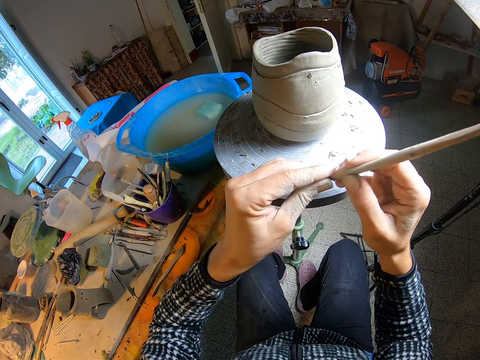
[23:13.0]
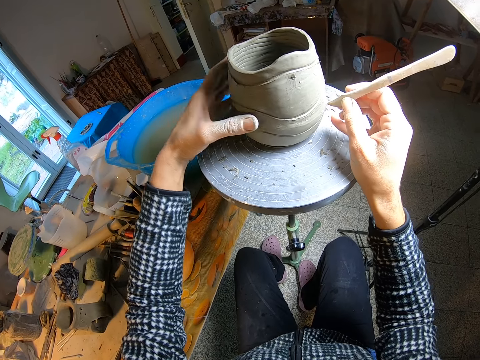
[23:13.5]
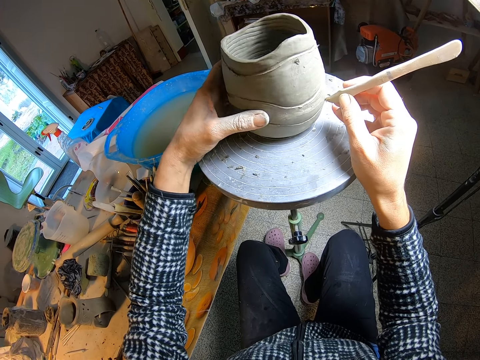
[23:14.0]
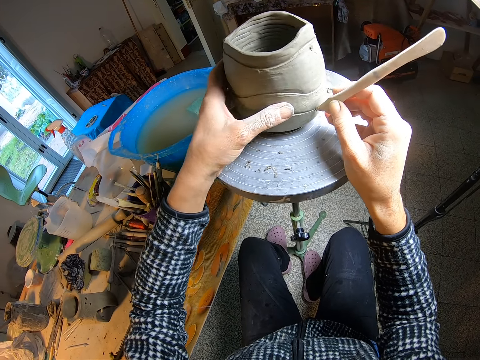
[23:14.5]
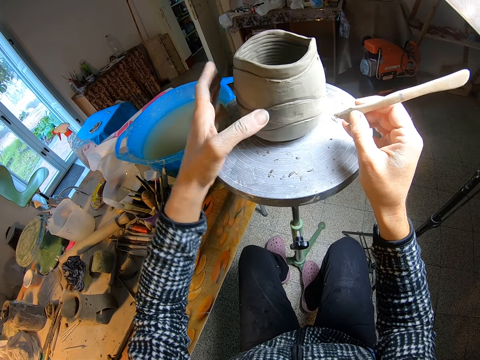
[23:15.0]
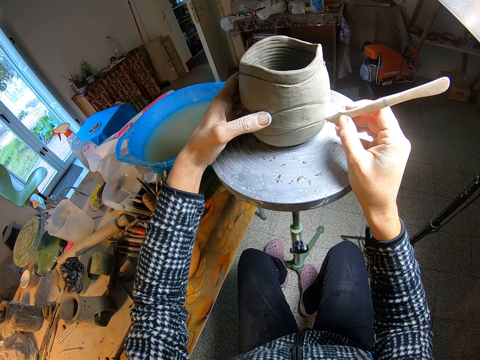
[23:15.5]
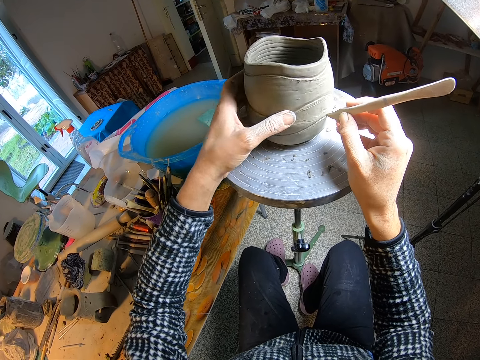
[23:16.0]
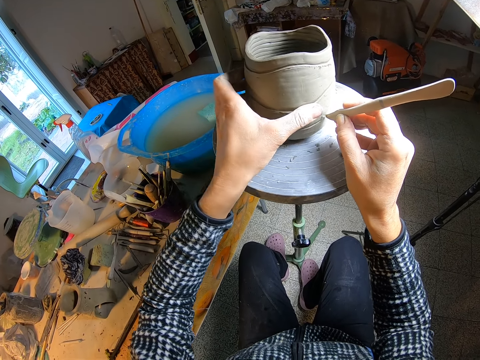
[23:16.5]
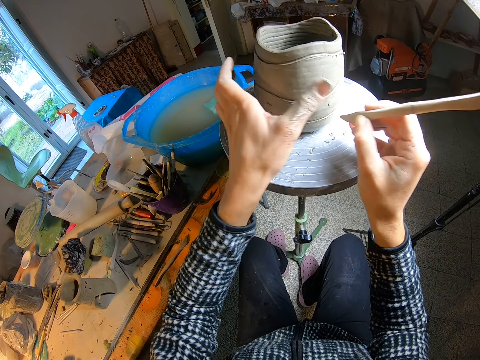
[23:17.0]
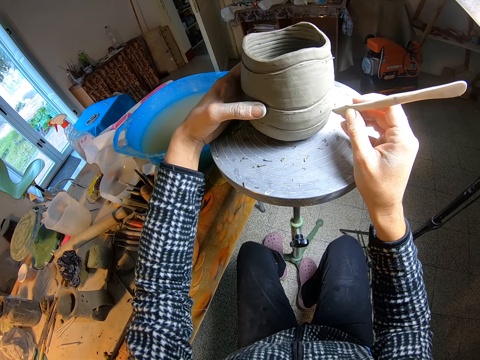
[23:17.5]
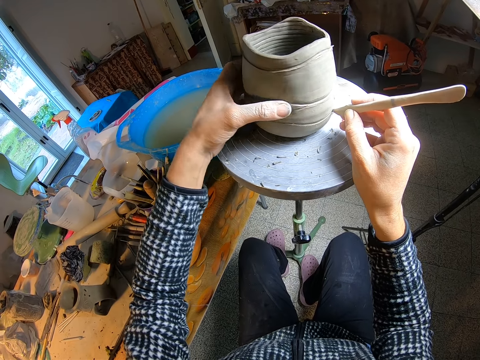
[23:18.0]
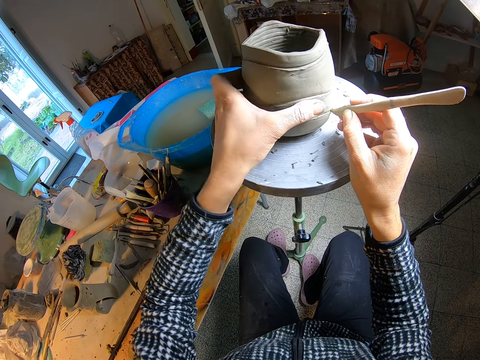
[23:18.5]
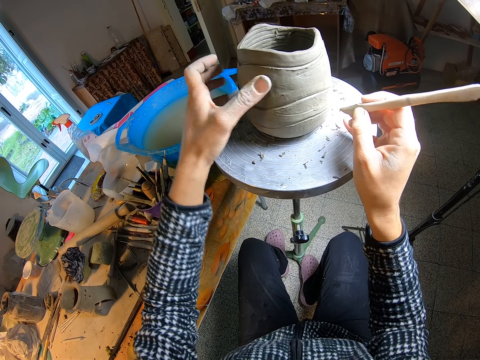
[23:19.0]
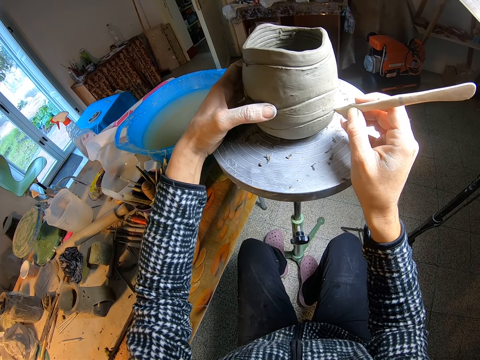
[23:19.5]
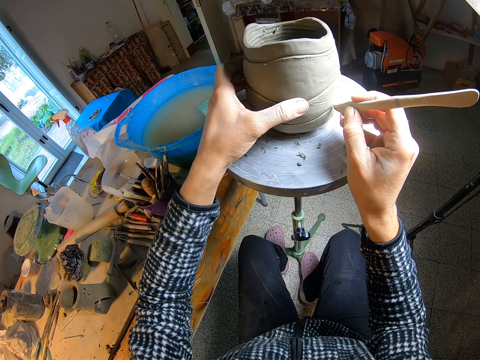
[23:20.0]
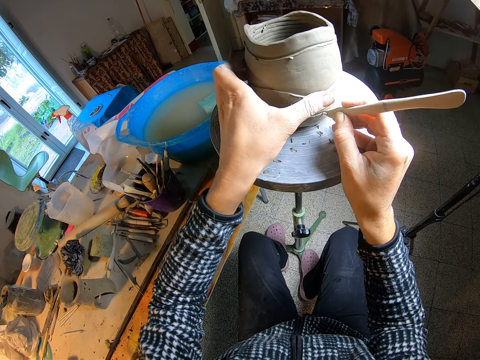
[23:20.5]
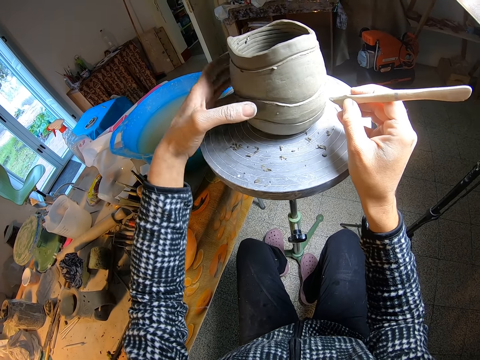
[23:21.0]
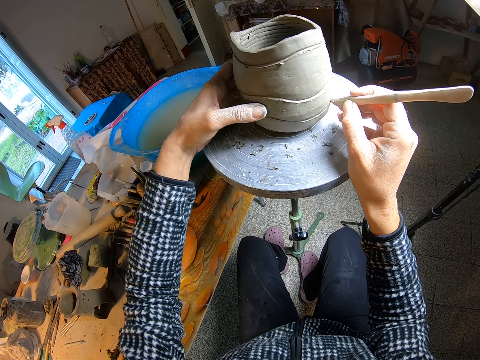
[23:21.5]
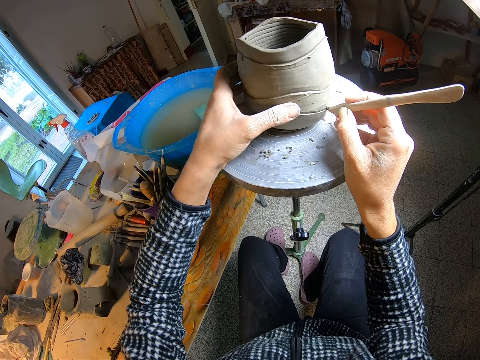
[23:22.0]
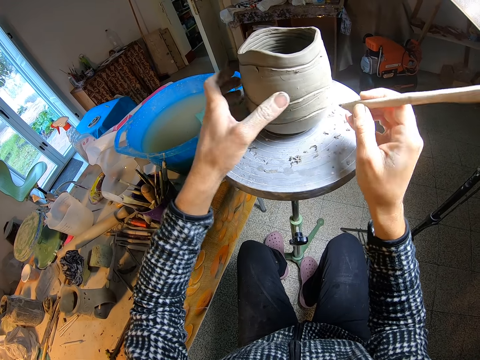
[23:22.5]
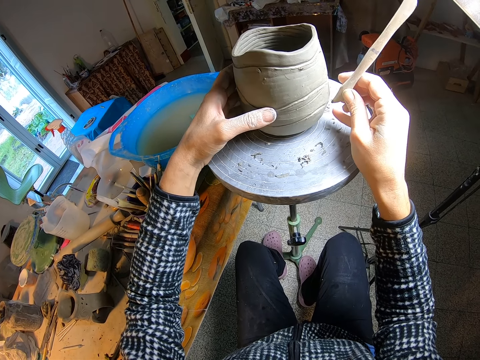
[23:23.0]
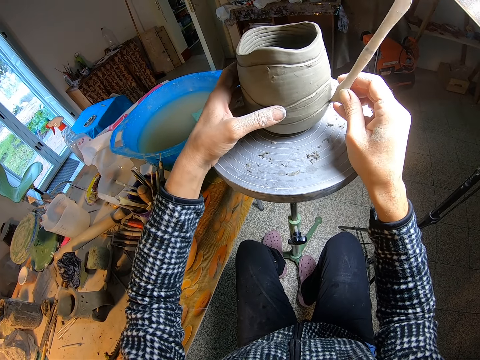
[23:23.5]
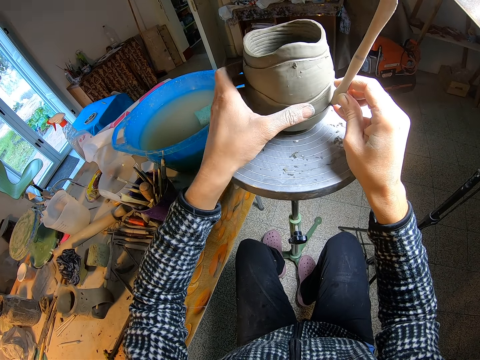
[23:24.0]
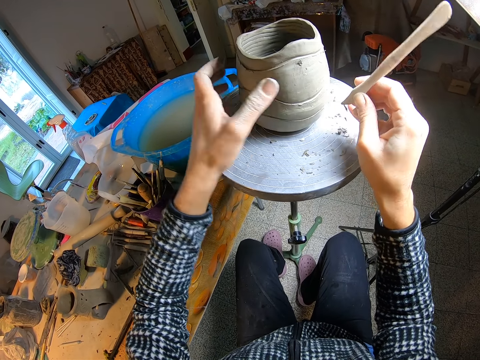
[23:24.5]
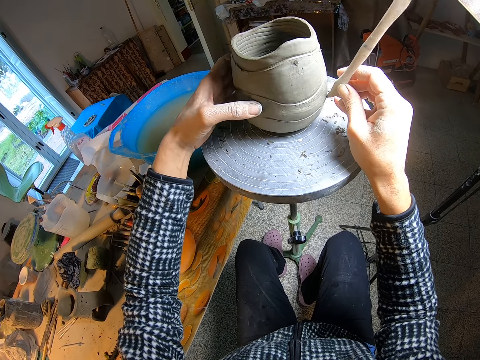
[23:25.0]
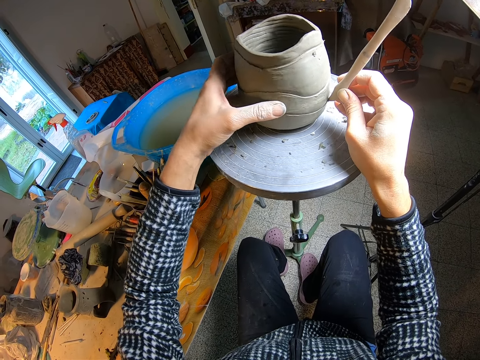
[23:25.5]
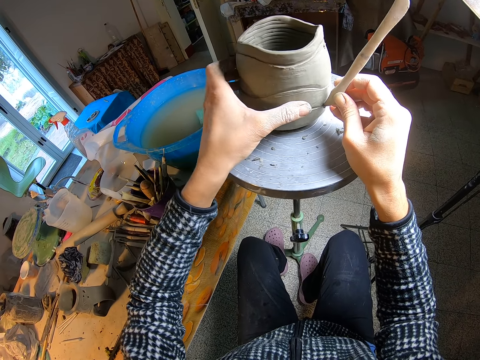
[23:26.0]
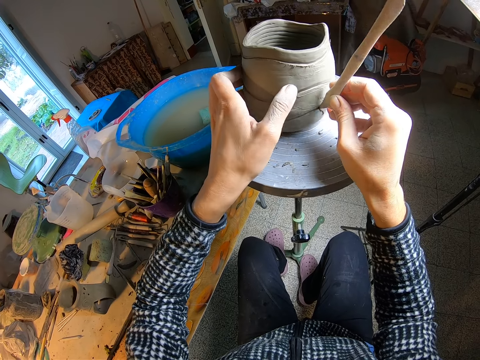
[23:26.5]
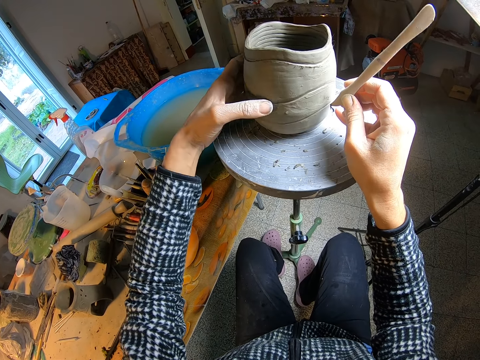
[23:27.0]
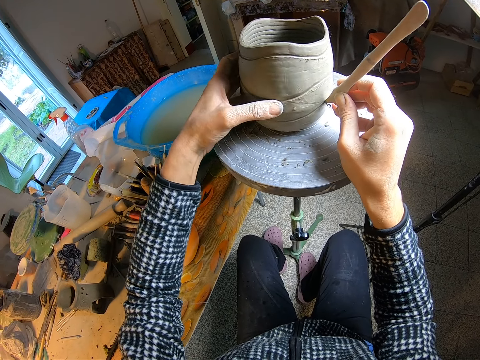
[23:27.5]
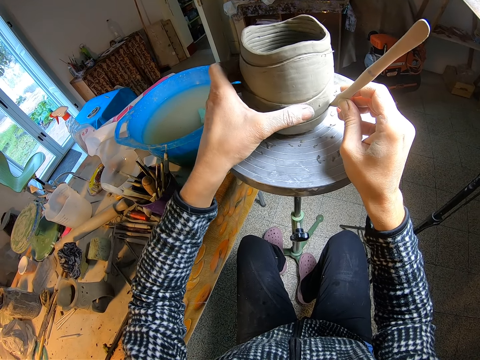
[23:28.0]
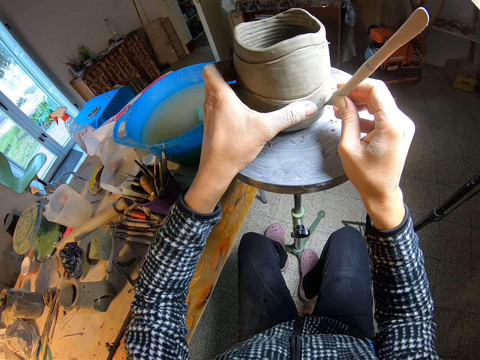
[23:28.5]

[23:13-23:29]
The camera wearer cleans the carving tool in her right hand with her left hand. She turns the vase on the pottery wheel with her left hand and etches the vase with the carving tool in her right hand. She models the pottery with a wooden modeling tool. She models the pottery with the wooden modeling tool again. She turns the clay vase with a hand. She models the clay vase with the wooden modeling tool. She models the clay vase with the wooden modeling tool again. She turns the clay vase with a hand. She models the clay vase with the wooden modeling tool.

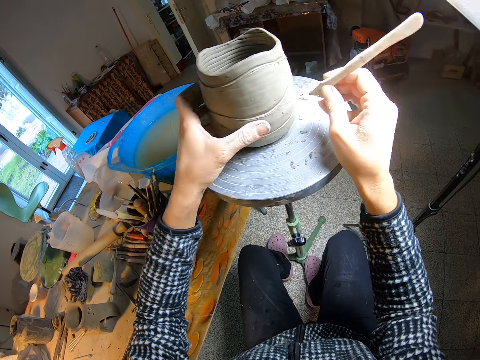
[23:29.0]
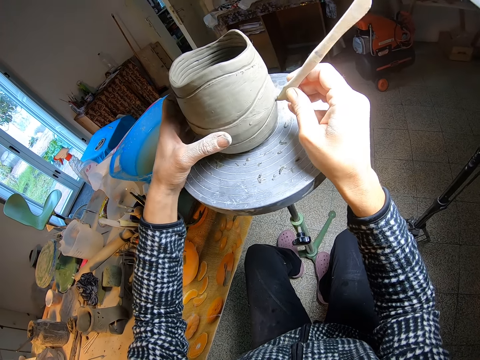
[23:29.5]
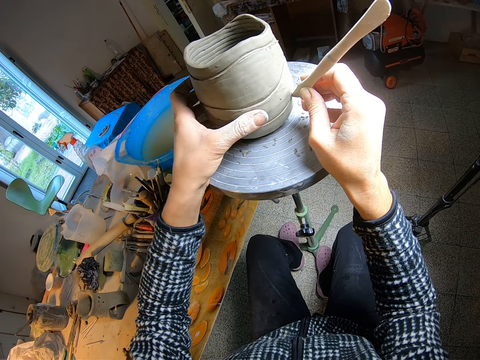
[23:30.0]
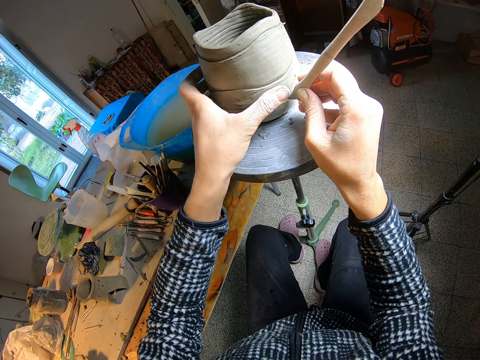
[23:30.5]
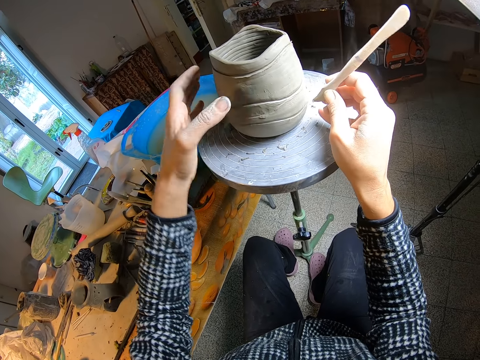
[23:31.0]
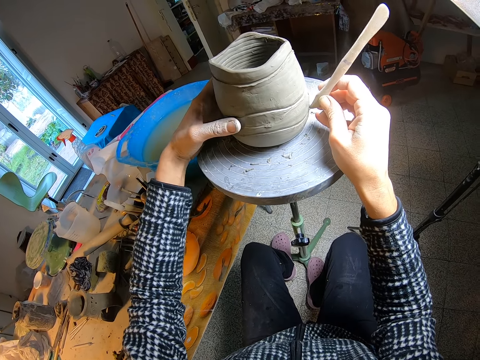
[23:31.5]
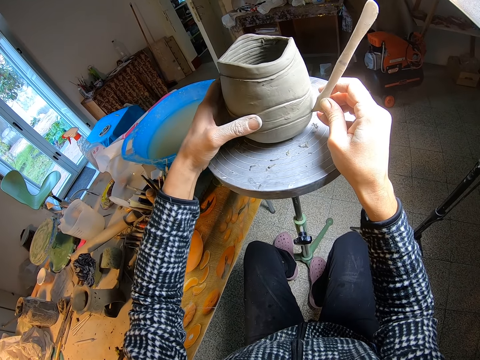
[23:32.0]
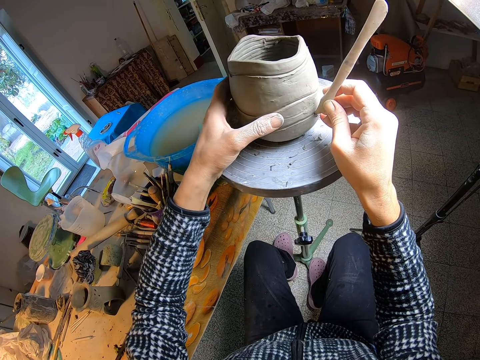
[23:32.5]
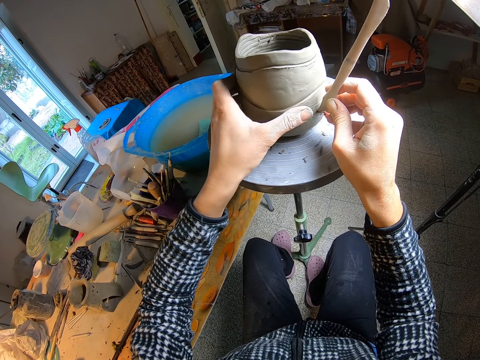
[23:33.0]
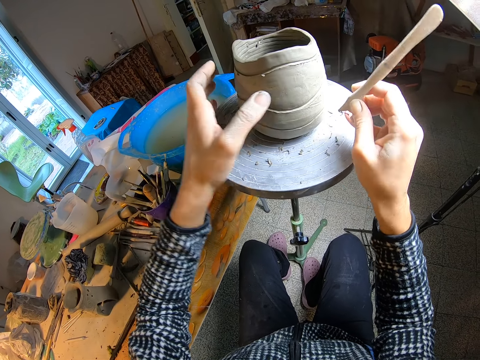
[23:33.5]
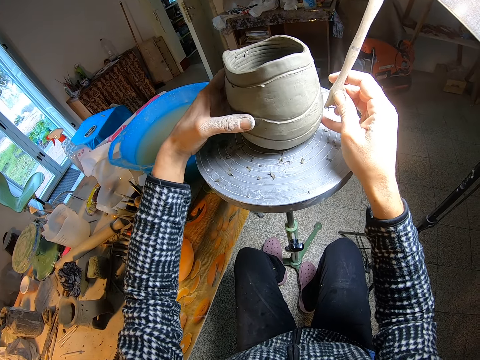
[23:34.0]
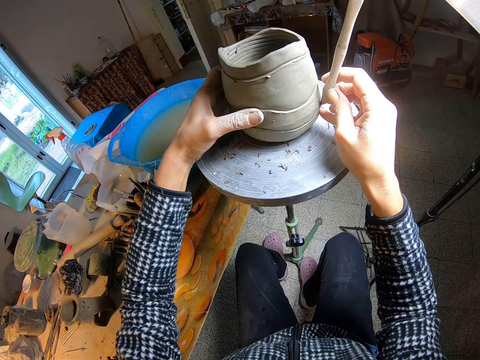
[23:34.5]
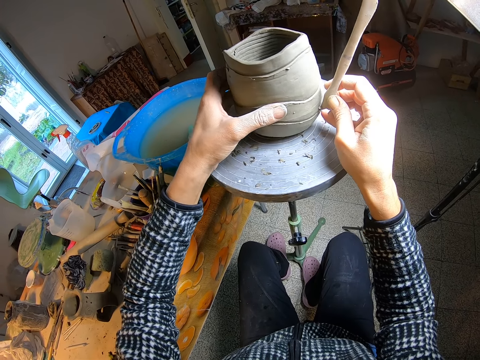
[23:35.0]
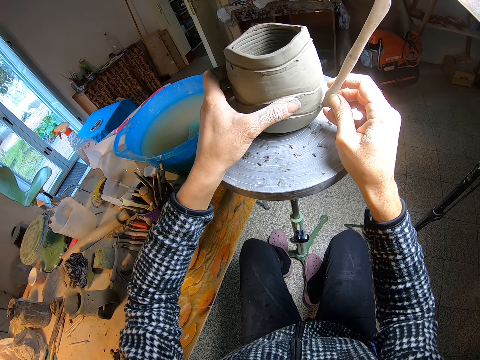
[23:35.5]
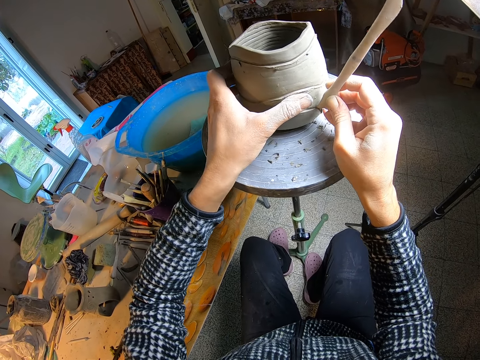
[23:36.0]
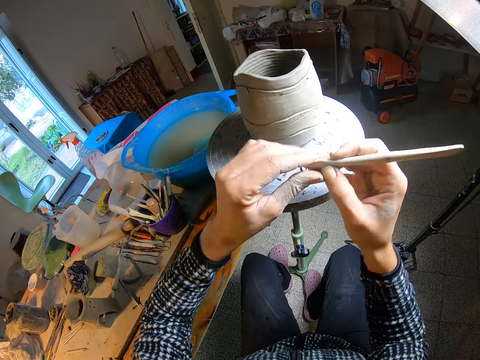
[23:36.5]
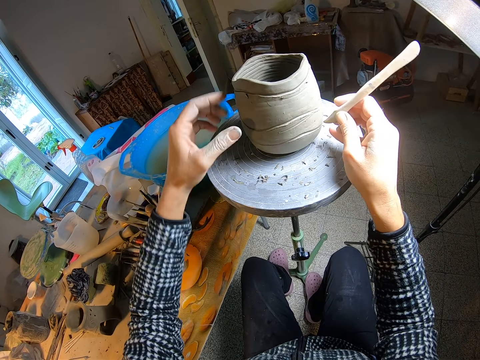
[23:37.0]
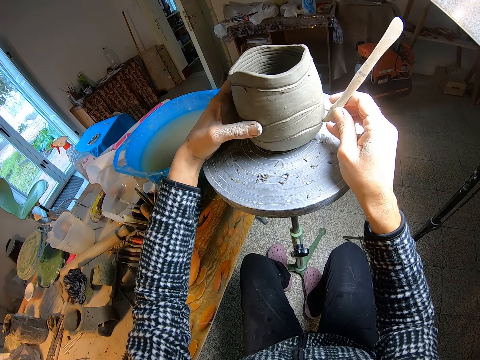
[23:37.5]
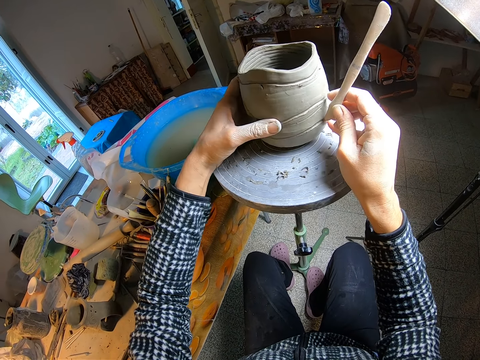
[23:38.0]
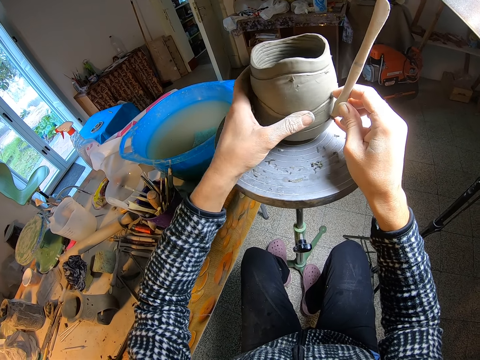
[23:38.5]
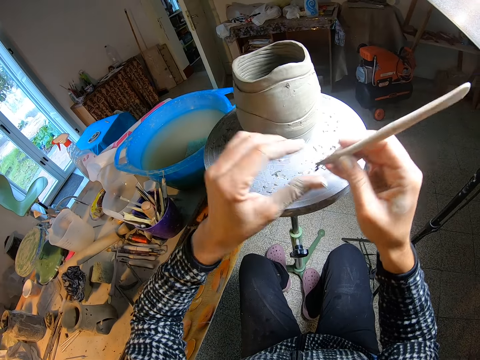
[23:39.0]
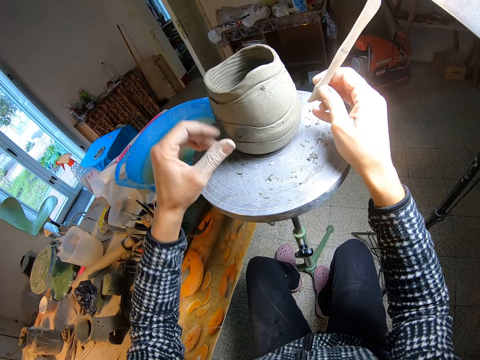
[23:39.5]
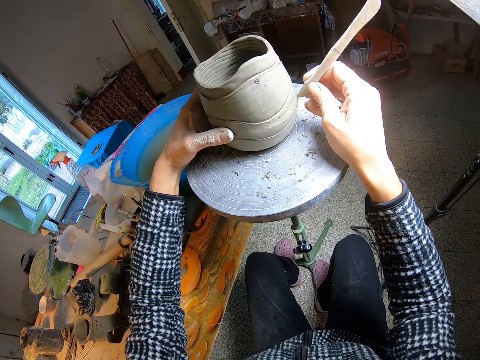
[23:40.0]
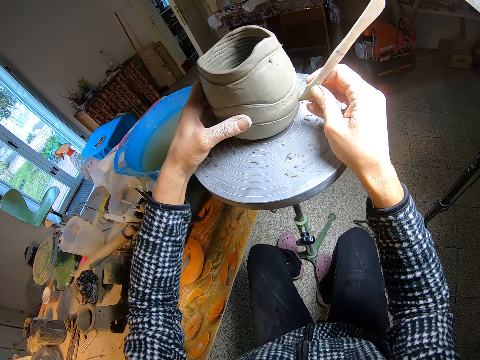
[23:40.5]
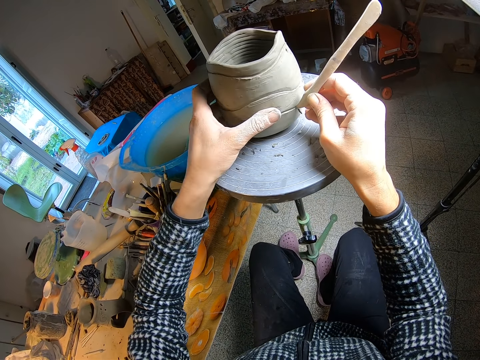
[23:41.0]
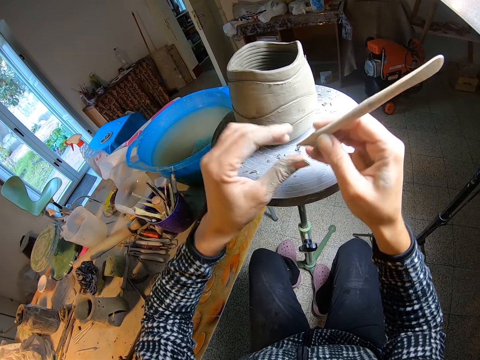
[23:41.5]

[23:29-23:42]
The camera wearer models the clay vase with a wooden modeling tool. She turns the clay vase with a hand. She models the clay vase with the wooden modeling tool. She cleans the carving tool in her right hand with her left hand. She models the clay vase with the wooden modeling tool. She etches the vase with the carving tool in her right hand and turns the vase on the pottery wheel with her left hand. She cleans the carving tool in her right hand with her left hand. She etches the vase with the carving tool in her right hand and turns the vase on the pottery wheel with her left hand.
